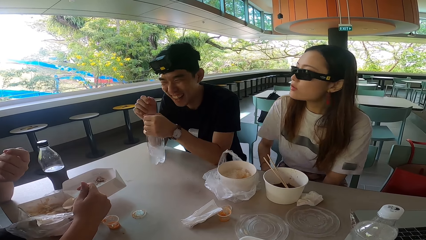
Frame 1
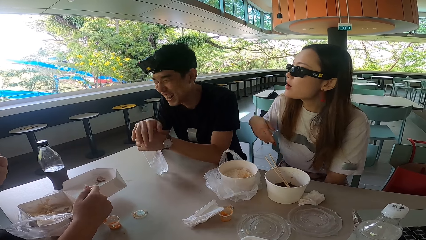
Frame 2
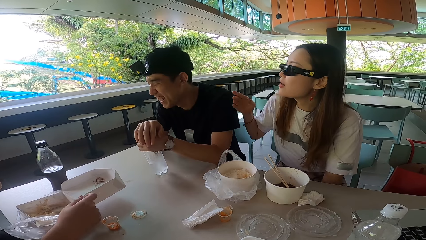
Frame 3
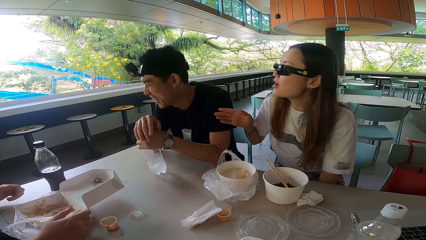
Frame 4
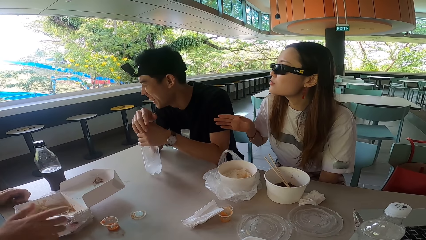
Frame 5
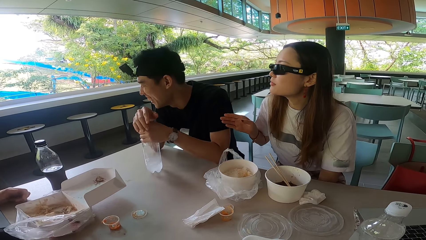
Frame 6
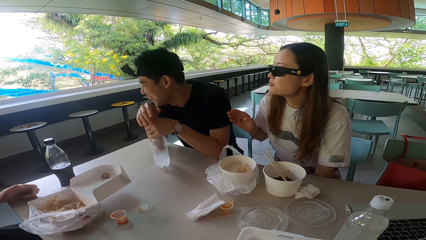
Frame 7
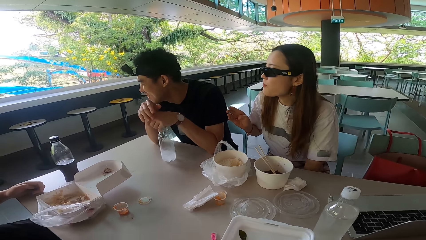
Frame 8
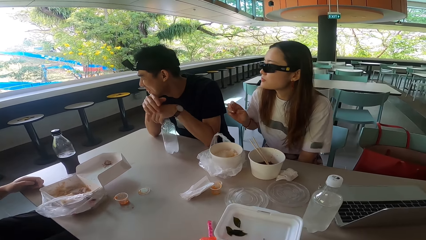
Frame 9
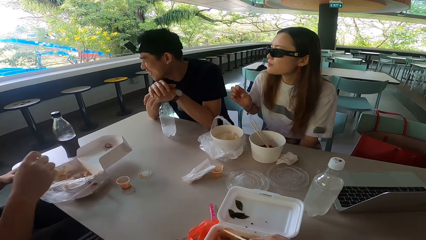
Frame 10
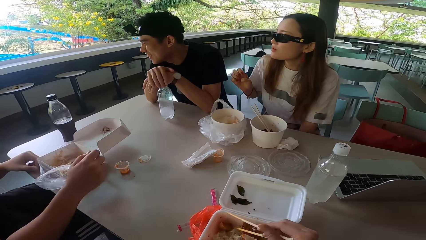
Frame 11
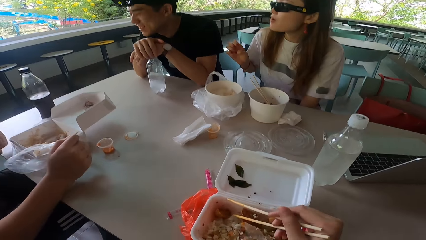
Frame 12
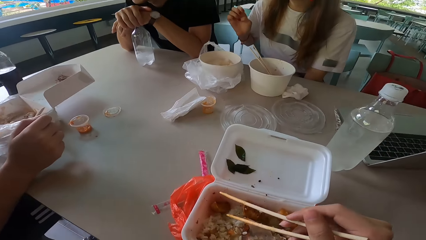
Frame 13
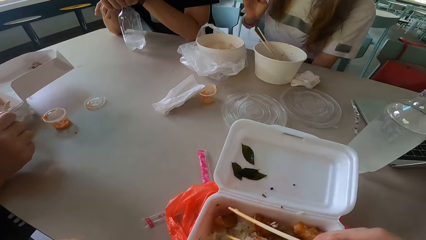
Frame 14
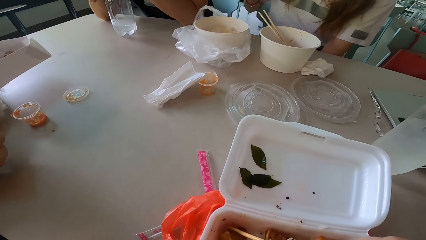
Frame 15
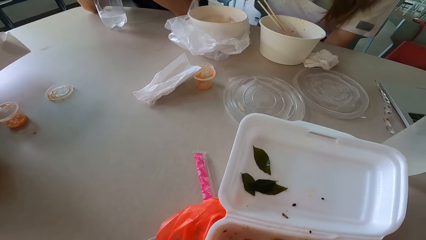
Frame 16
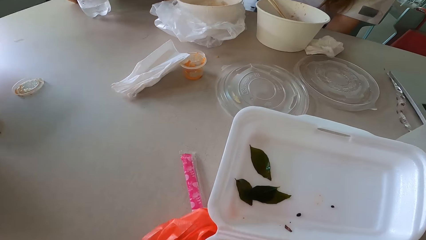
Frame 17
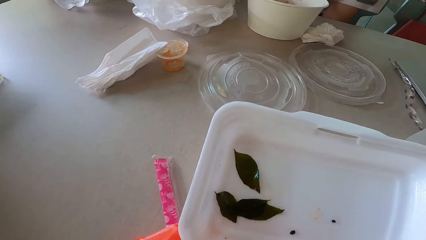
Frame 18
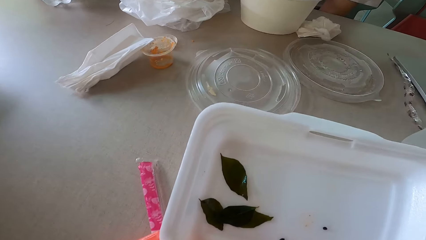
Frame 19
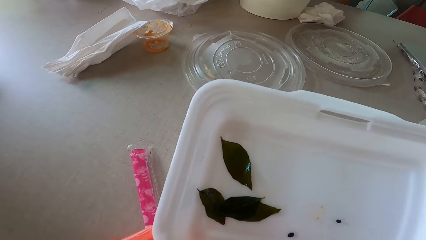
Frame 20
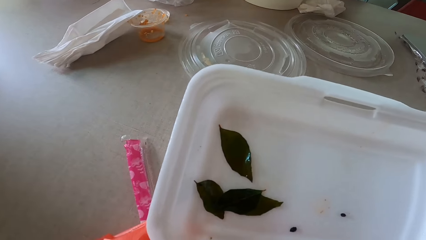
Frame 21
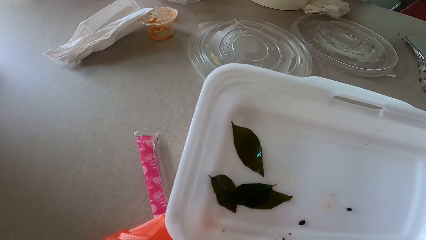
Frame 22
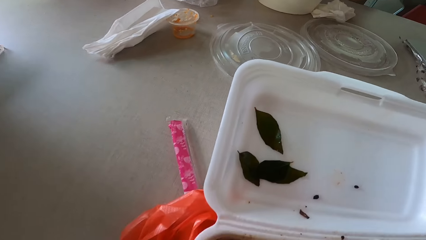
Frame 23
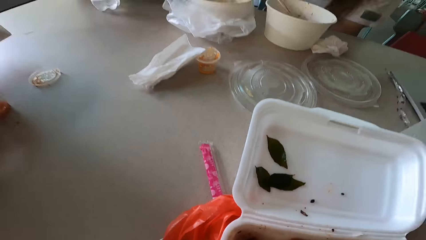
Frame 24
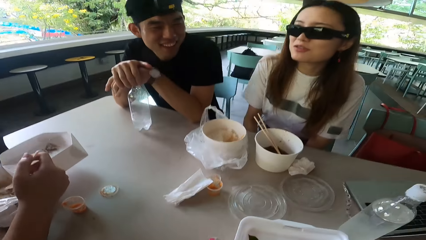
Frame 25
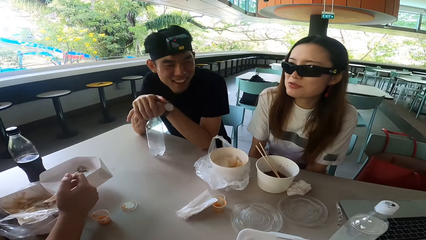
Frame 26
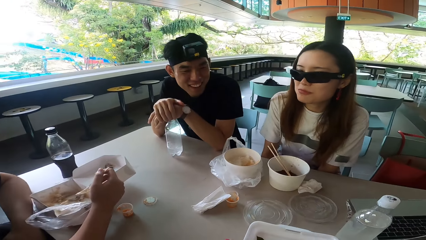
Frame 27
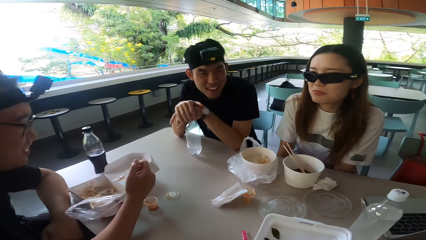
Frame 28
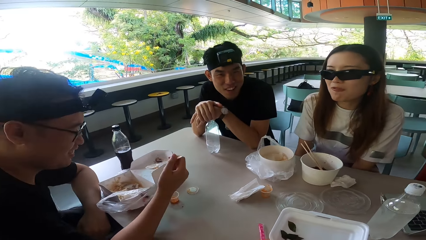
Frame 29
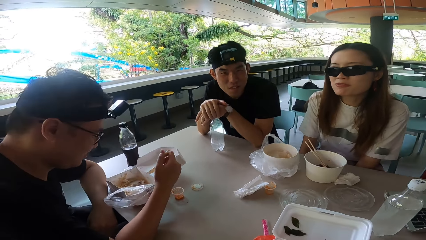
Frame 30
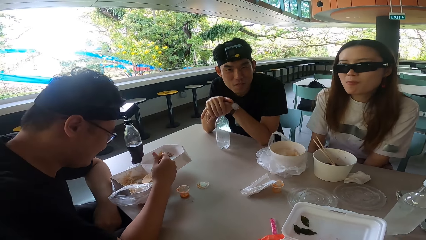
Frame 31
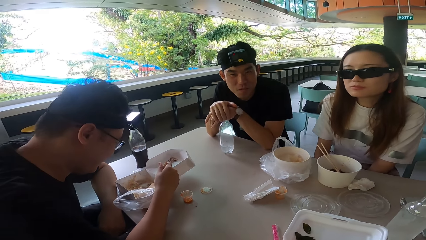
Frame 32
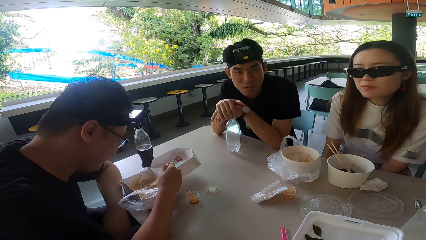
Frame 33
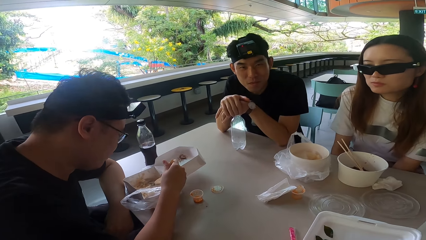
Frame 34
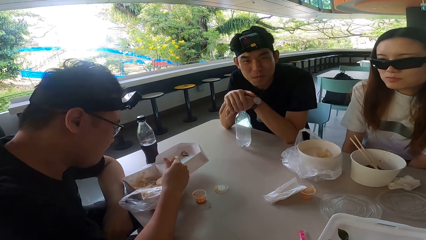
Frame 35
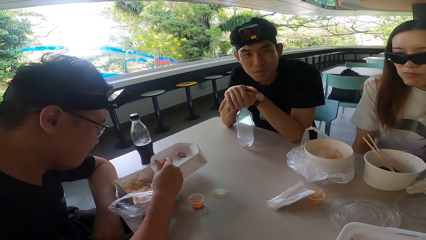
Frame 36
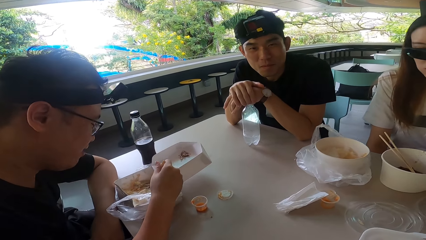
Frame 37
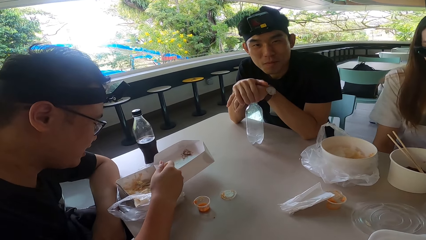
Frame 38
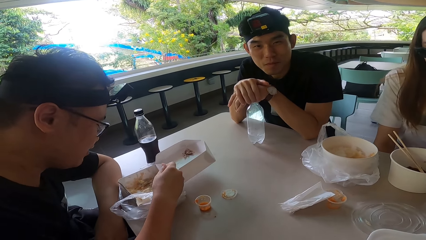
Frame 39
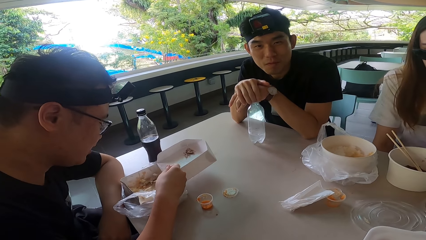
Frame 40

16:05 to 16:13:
A man laughs, turns forward, puts a bottle on the table, rests the right hand on the left hand. A woman gestures her hand, raises the right hand. The first man moves the bottle. Another man rests the left hand on the table, releases a spoon. The other man moves the left hand away from the table, rests the right hand on the table. The camera wearer gathers something. They look around. The other man gathers something.

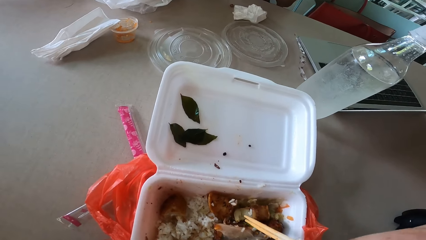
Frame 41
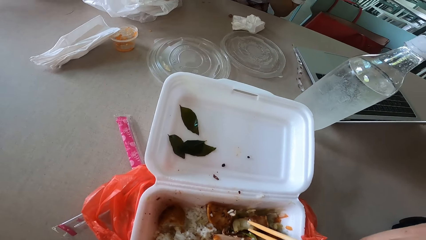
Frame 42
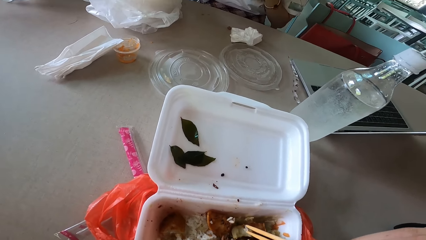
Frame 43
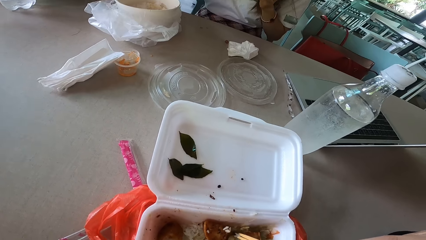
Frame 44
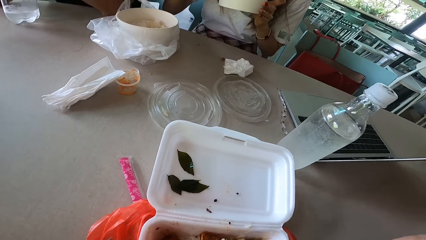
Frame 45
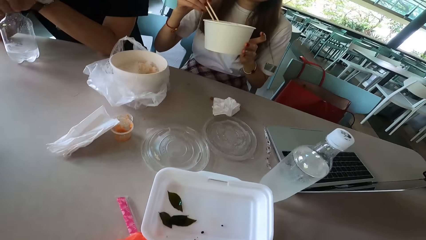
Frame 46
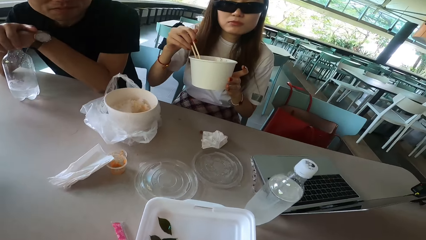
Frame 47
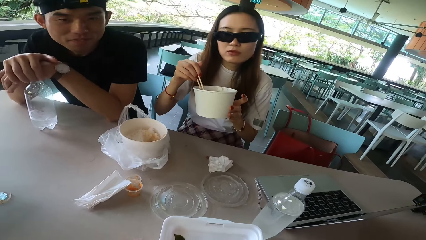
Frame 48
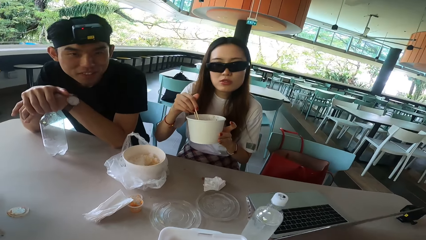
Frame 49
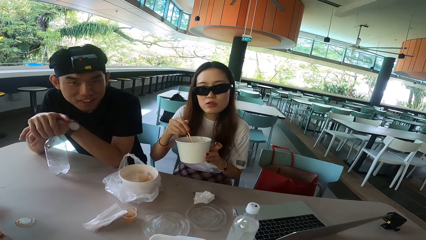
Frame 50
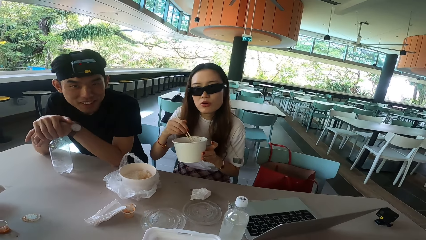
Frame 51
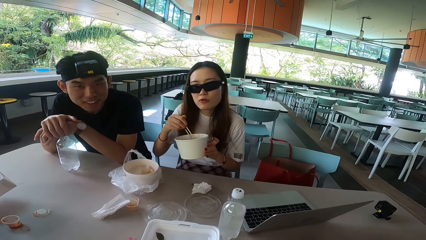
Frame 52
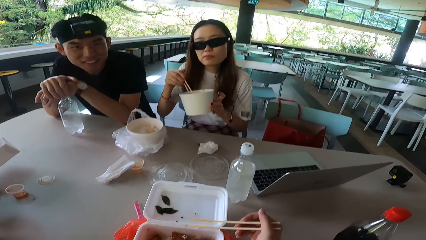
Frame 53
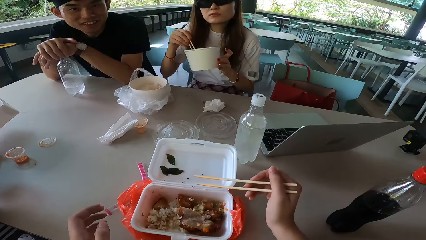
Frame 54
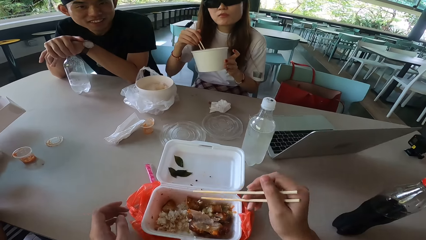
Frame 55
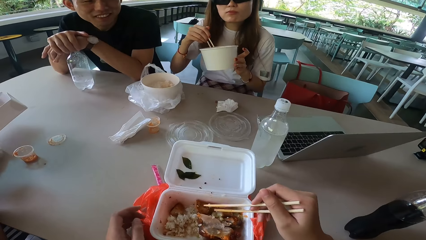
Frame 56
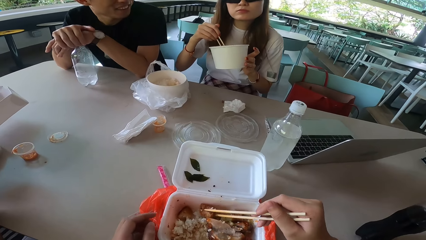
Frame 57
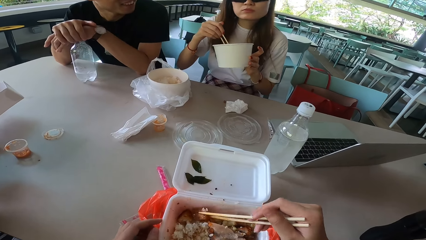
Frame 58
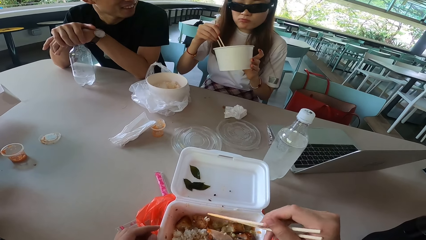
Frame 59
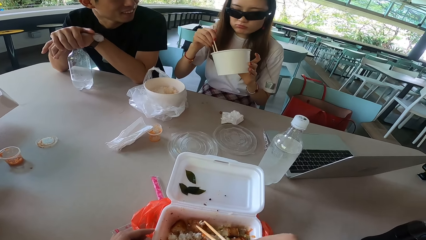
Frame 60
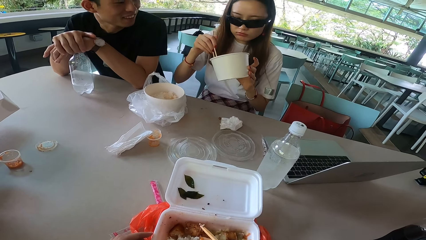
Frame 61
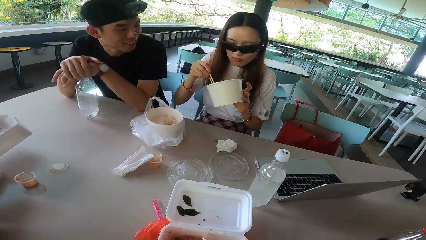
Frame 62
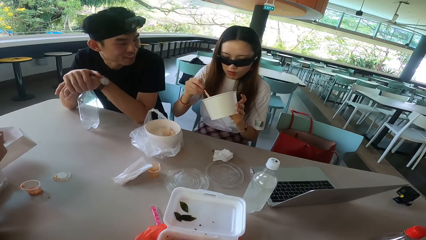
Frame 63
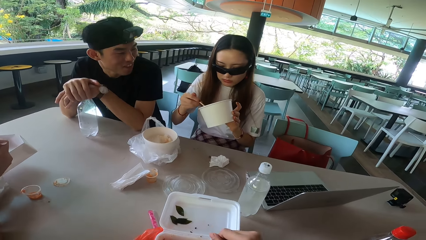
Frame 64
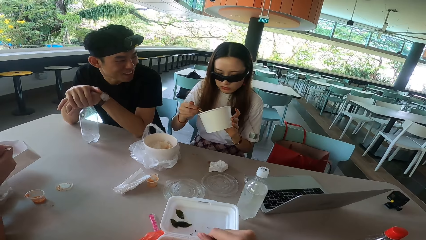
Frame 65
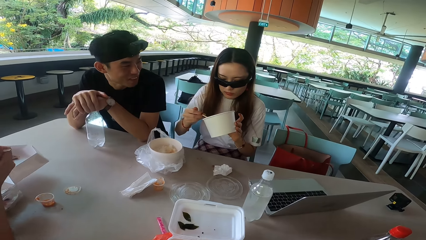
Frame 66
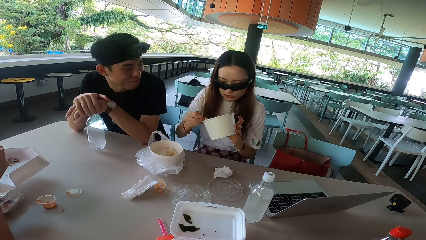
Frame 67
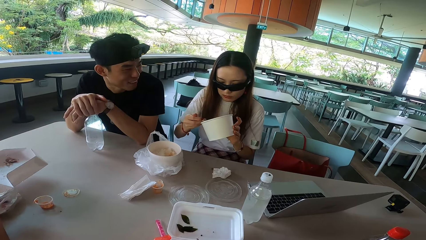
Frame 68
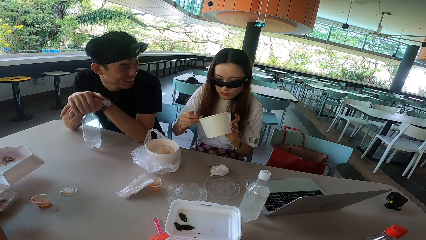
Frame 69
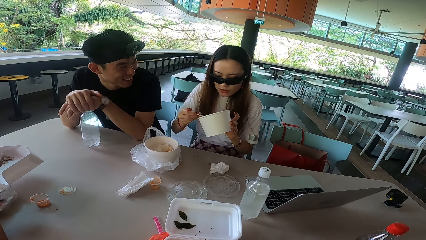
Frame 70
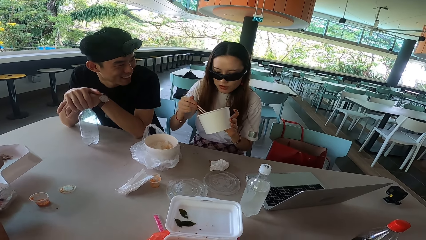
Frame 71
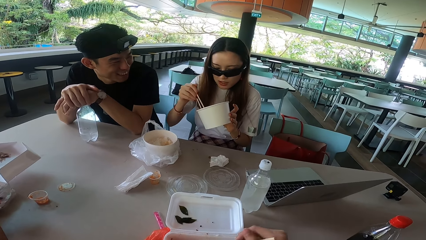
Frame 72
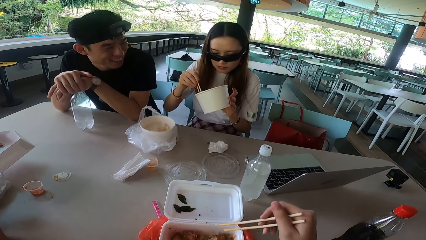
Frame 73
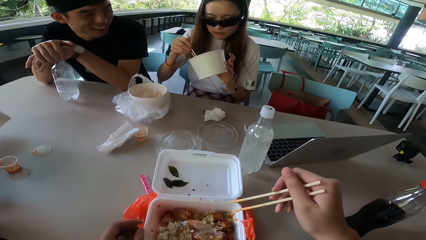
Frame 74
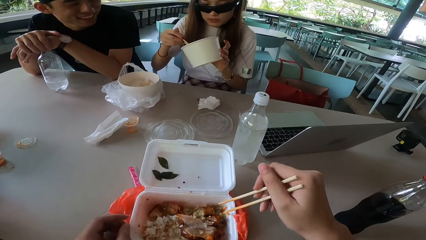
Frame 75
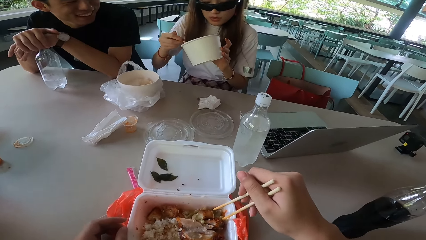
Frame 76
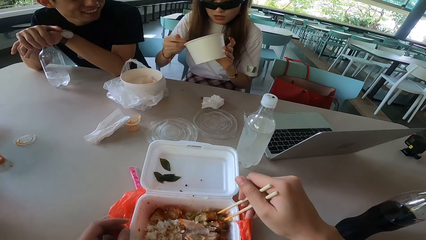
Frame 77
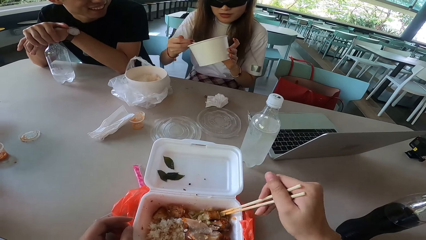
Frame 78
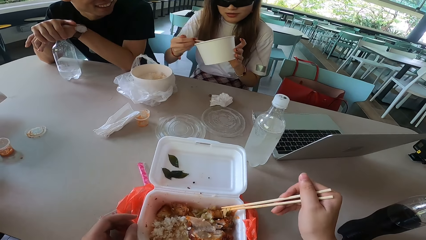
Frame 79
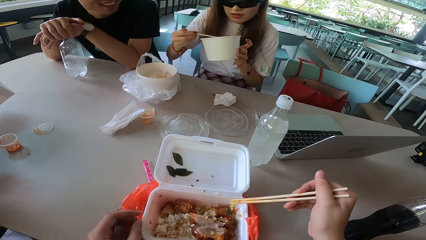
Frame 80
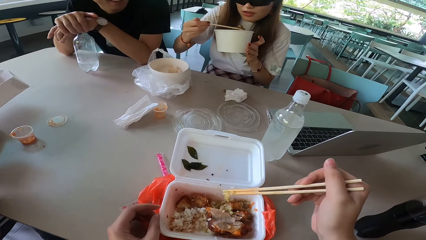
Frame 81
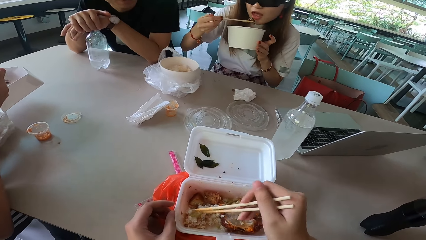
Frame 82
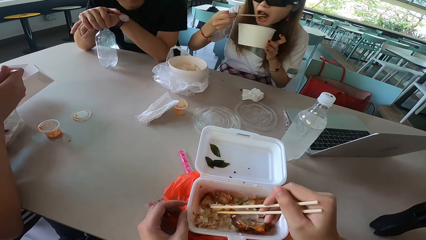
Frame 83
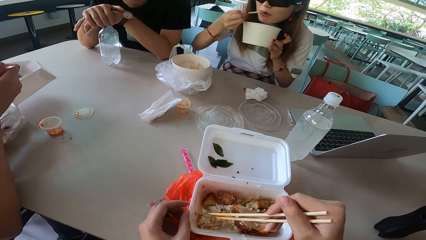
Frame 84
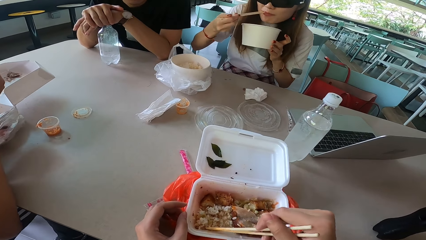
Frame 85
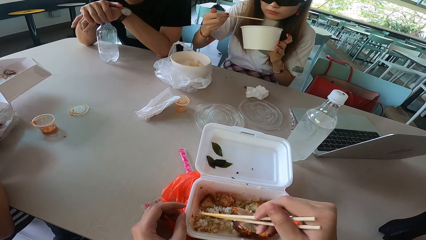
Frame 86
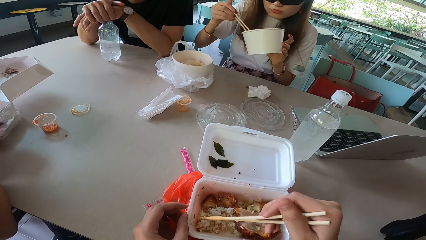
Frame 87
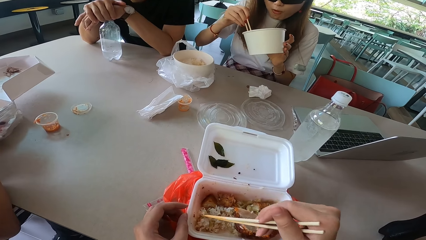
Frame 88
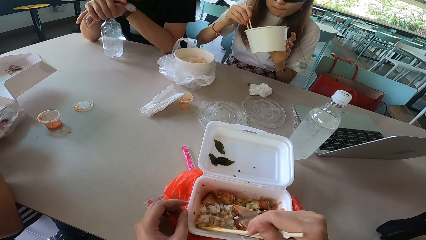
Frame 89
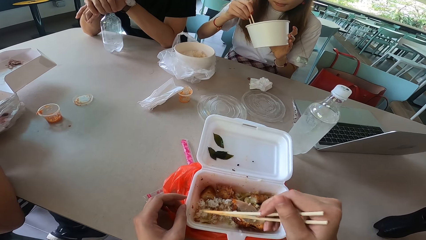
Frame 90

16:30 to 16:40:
The camera wearer touches a food box, raises the left hand and gathers something. A man turns left. The man talks to a lady. The lady picks meat with chopsticks. The camera wearer lifts a hand. They pick rice with chopsticks. They move something. They mix the rice with chopsticks. The lady eats the meat.
